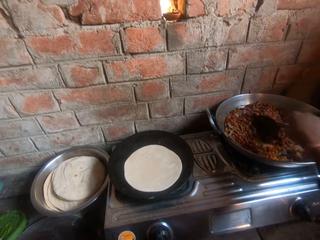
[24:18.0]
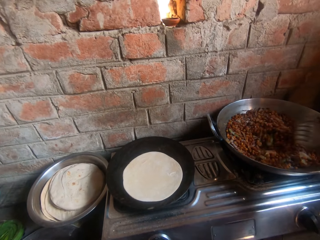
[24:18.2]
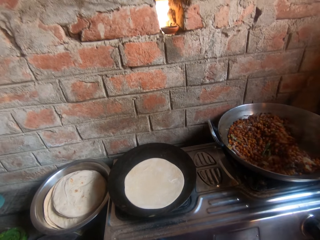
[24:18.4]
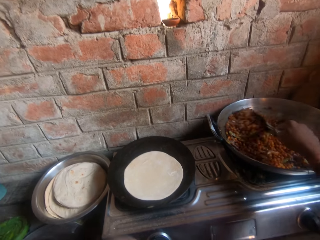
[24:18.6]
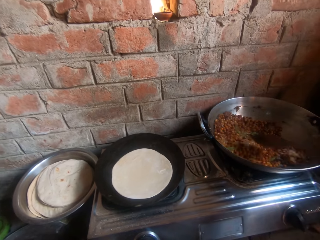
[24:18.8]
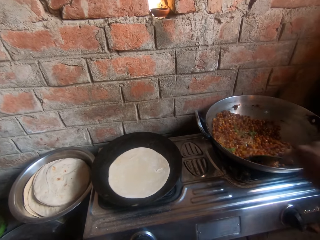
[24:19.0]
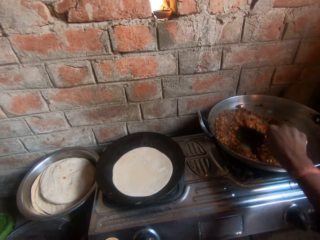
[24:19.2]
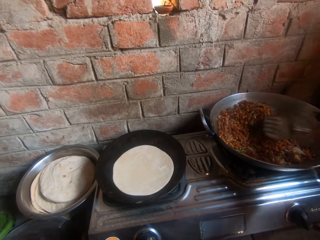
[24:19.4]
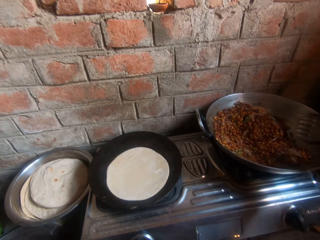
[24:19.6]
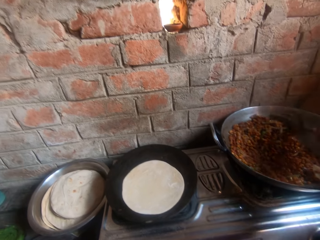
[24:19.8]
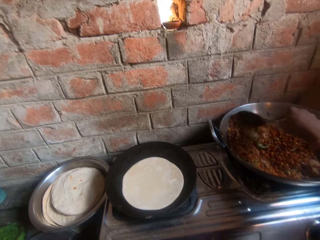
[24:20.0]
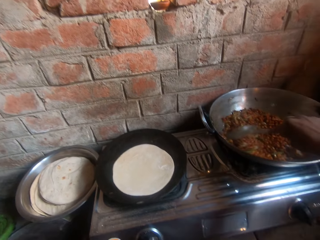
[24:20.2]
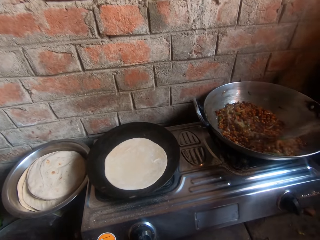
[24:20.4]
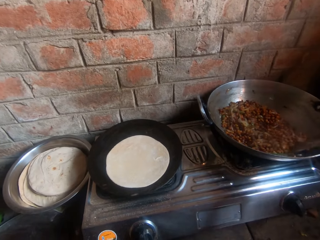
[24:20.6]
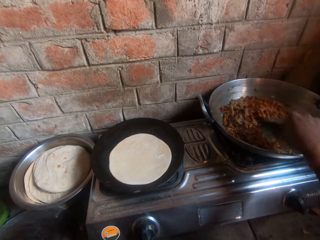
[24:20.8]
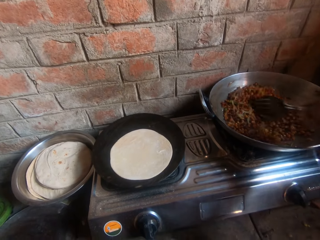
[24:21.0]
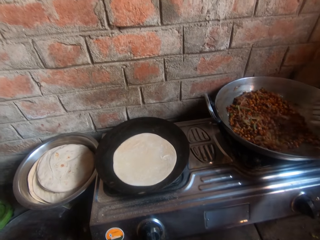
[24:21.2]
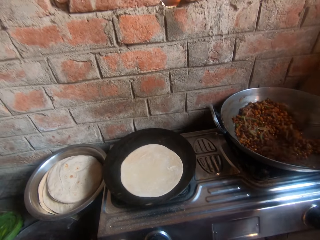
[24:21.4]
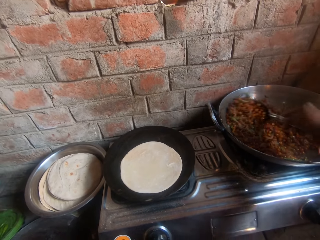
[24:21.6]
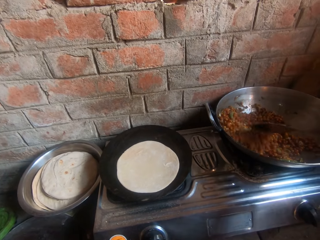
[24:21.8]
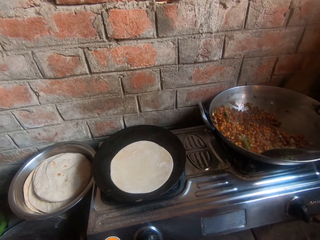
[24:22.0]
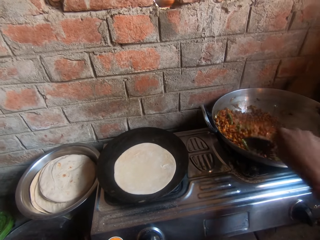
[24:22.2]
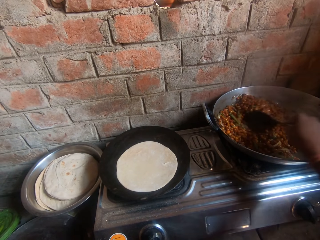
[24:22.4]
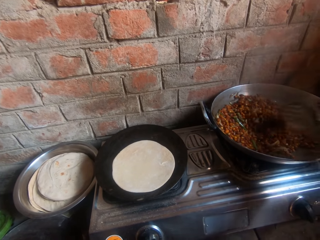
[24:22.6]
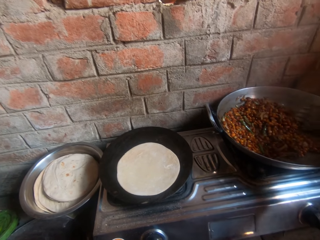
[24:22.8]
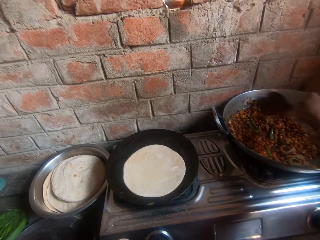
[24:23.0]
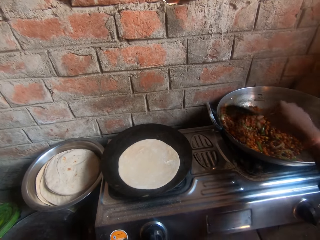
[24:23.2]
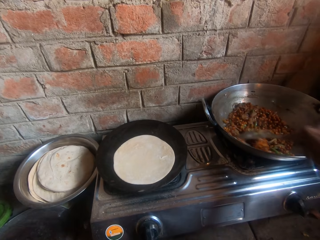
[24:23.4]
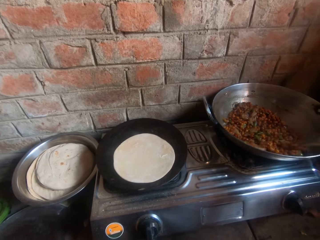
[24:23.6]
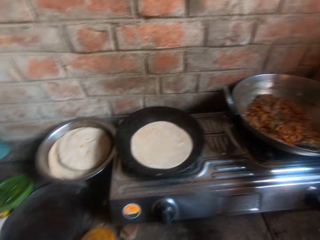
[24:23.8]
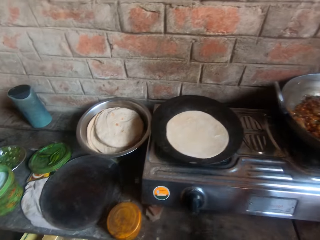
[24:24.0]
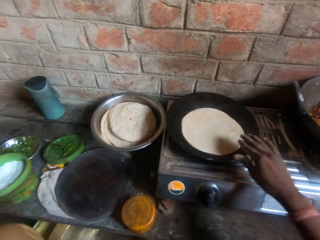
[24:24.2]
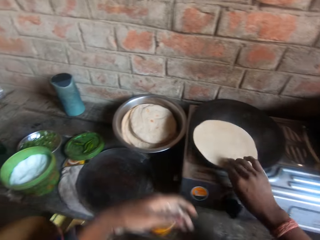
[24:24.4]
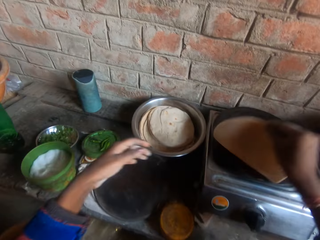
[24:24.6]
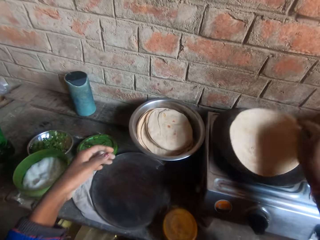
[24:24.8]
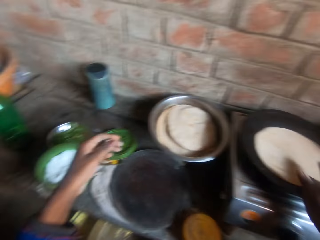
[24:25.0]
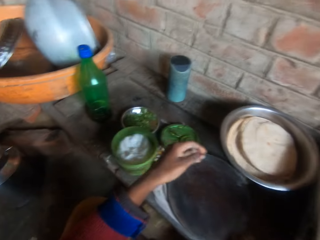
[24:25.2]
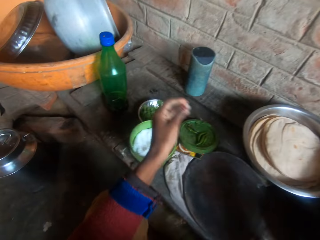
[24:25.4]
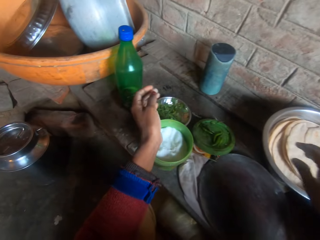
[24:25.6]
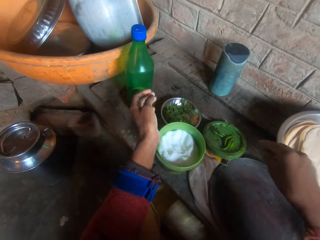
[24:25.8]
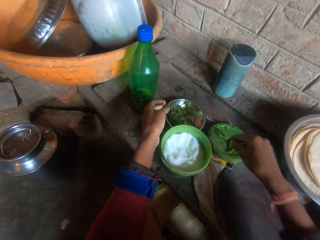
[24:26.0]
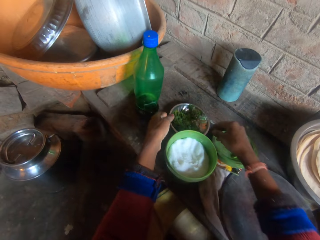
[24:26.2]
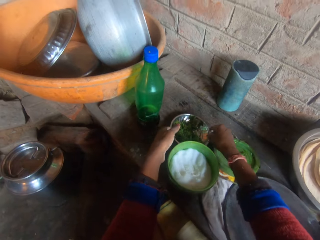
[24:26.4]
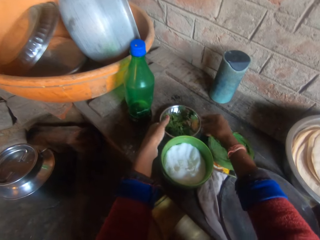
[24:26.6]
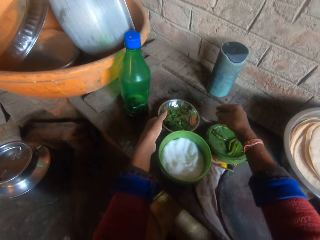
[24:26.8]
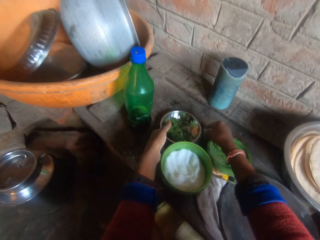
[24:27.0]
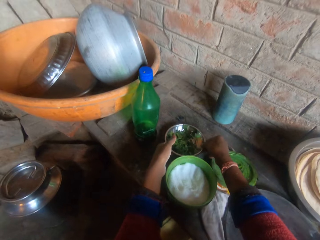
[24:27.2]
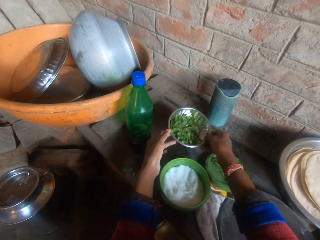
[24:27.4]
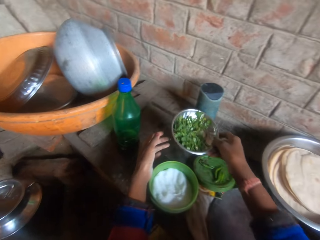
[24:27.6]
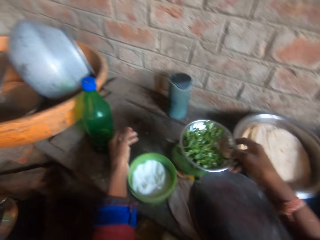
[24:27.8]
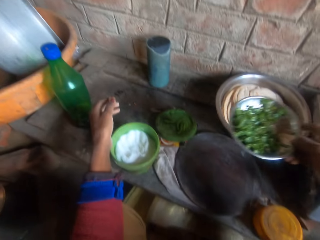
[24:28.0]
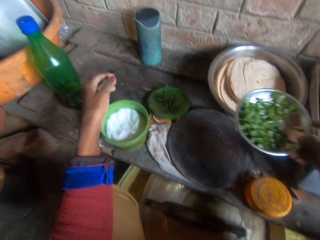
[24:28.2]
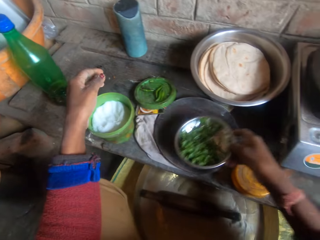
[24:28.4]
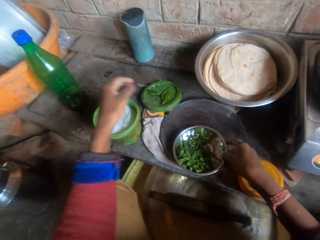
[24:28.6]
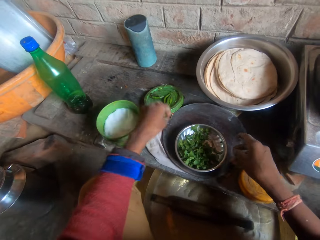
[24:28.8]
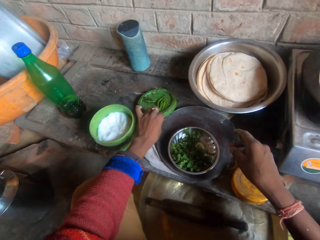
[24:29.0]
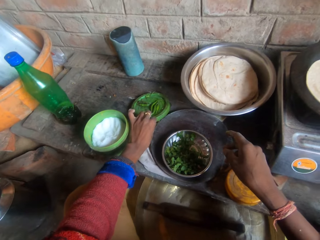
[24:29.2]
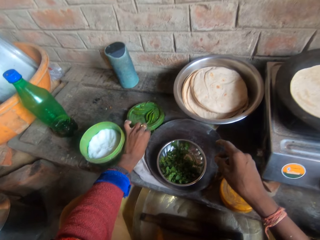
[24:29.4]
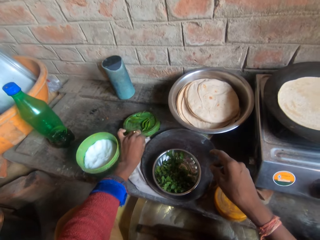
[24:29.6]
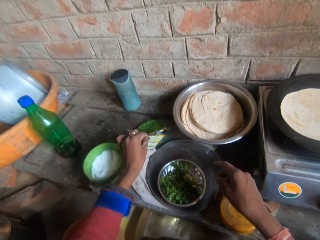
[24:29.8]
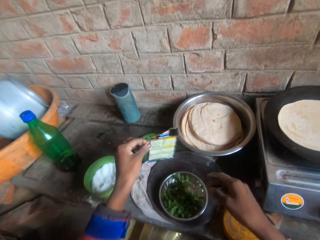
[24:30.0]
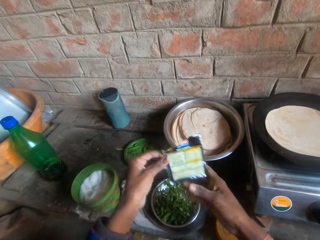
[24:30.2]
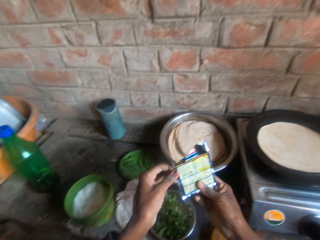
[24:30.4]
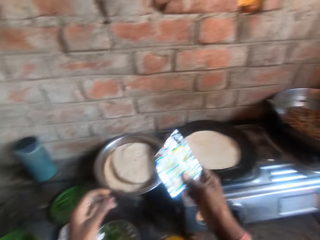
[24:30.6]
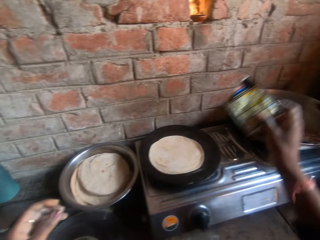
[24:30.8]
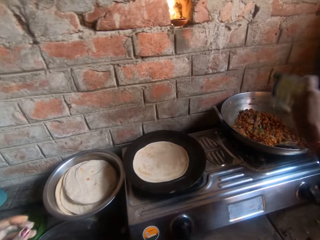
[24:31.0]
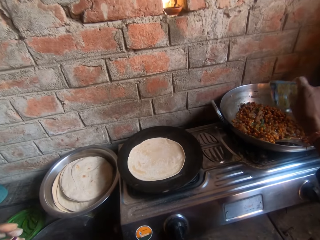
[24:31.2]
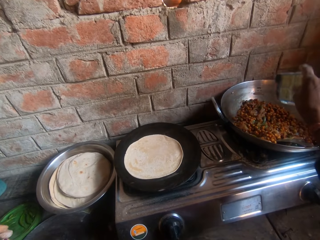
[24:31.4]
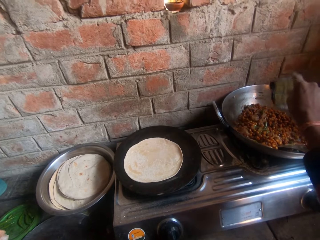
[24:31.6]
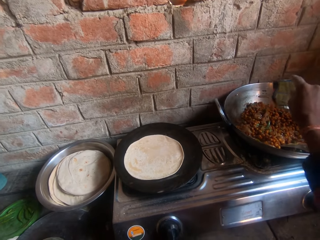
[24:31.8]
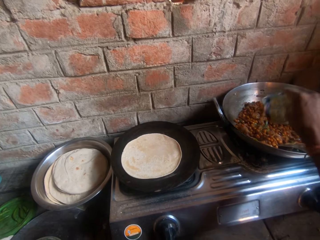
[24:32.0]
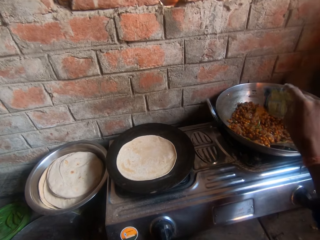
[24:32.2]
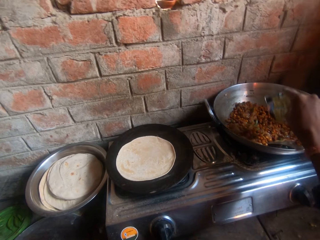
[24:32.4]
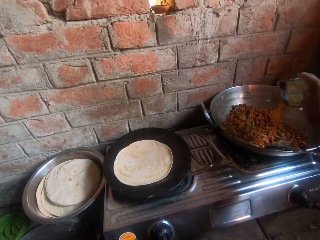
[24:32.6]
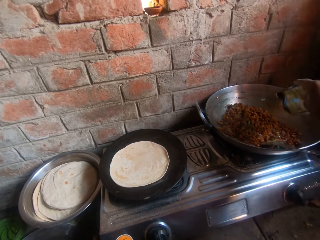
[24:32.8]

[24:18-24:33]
The camera wearer stirs the sauce with the spoon. She turns over the flat bread in the frypan on the stove. She pulls the chapati with her hand. She picks up a small plate of diced peas from the table. She places the plate on the rolling board. She picks up the seasoning on the slab. She sprinkles the seasoning in the pot on the stove.

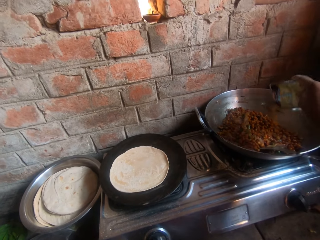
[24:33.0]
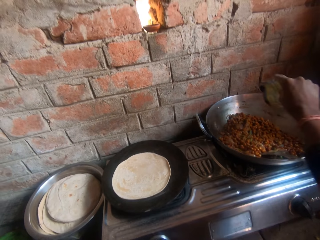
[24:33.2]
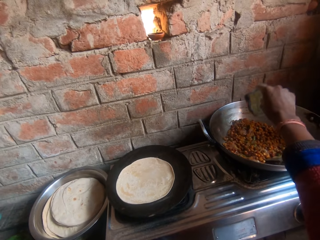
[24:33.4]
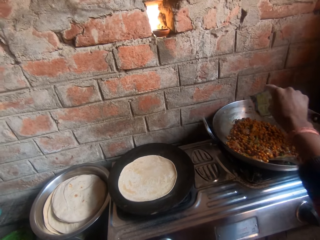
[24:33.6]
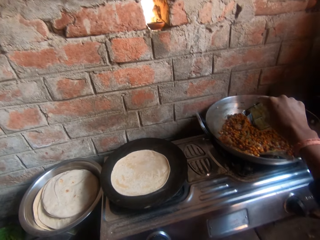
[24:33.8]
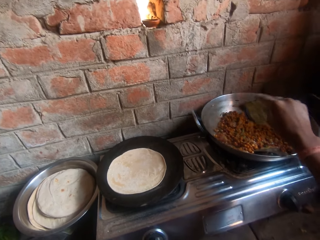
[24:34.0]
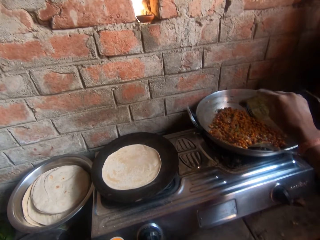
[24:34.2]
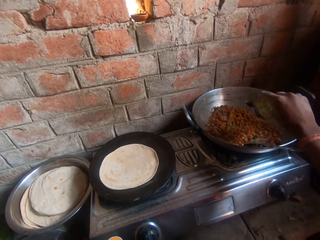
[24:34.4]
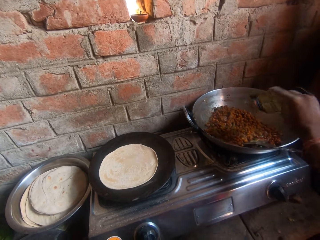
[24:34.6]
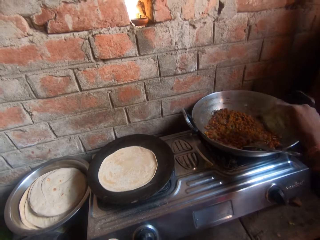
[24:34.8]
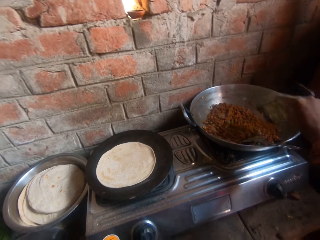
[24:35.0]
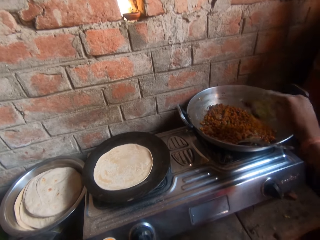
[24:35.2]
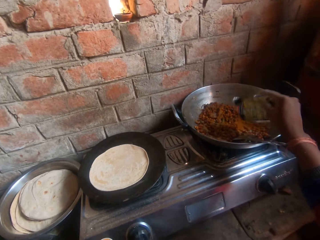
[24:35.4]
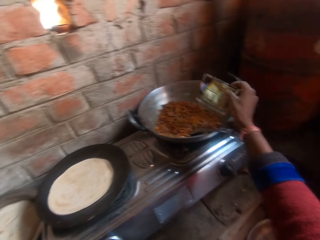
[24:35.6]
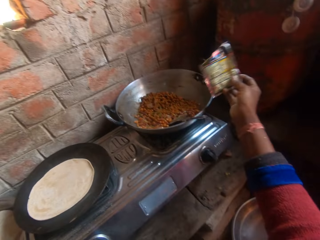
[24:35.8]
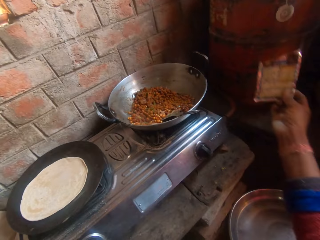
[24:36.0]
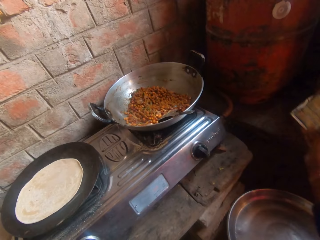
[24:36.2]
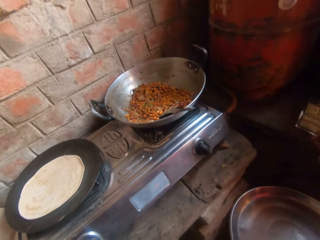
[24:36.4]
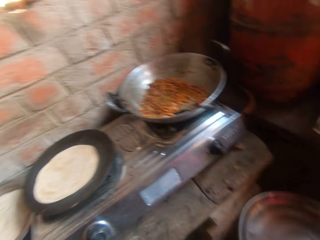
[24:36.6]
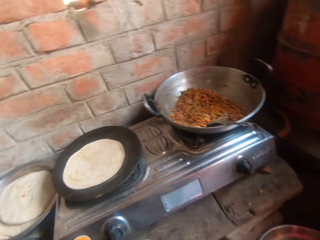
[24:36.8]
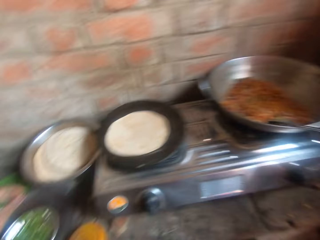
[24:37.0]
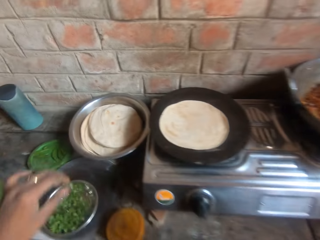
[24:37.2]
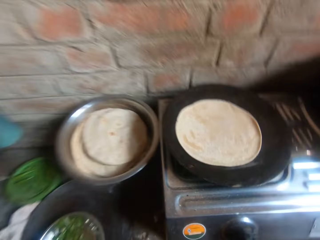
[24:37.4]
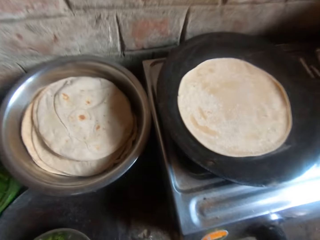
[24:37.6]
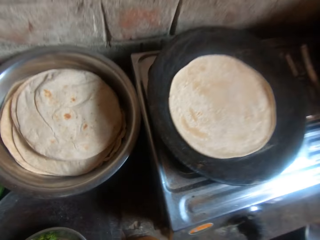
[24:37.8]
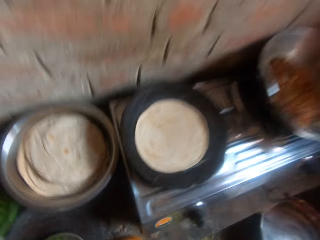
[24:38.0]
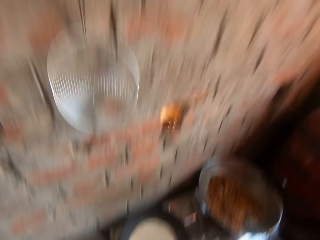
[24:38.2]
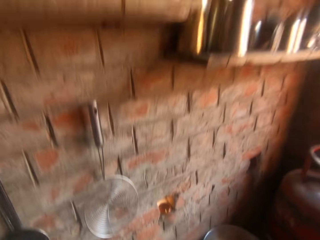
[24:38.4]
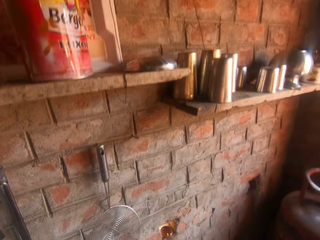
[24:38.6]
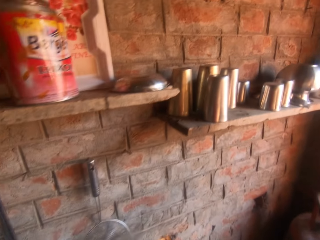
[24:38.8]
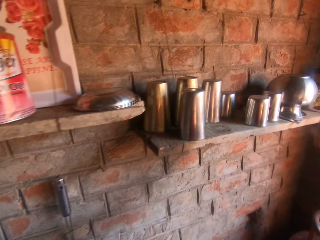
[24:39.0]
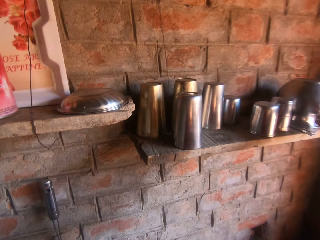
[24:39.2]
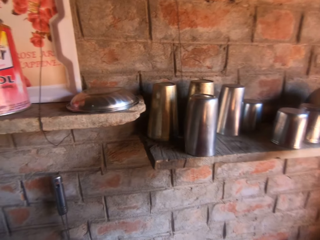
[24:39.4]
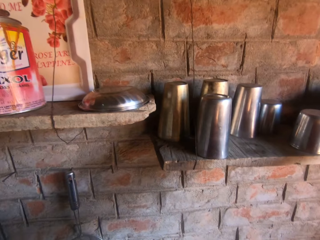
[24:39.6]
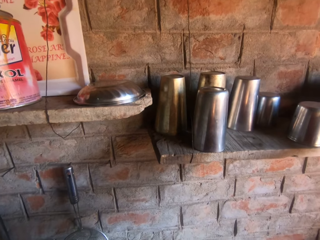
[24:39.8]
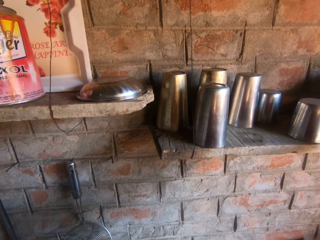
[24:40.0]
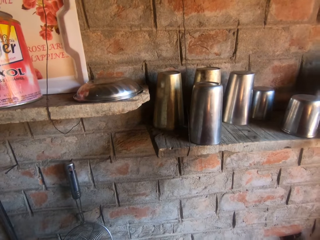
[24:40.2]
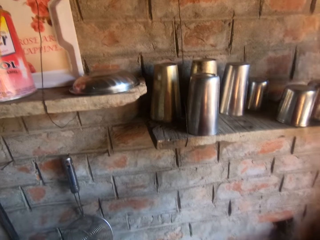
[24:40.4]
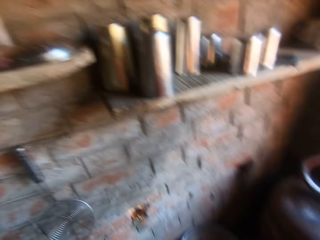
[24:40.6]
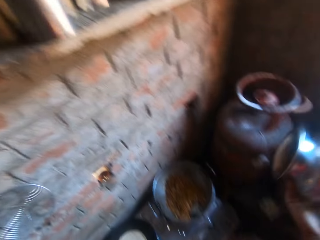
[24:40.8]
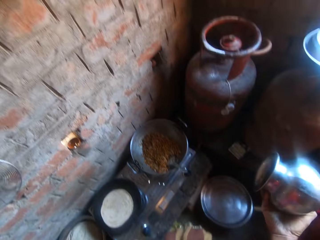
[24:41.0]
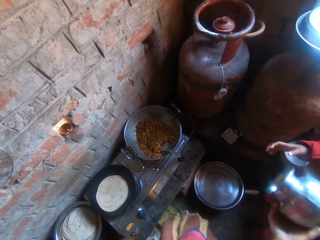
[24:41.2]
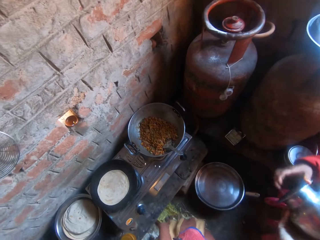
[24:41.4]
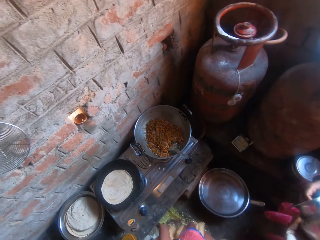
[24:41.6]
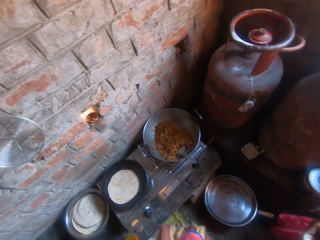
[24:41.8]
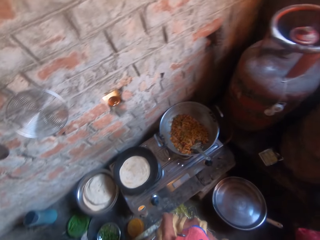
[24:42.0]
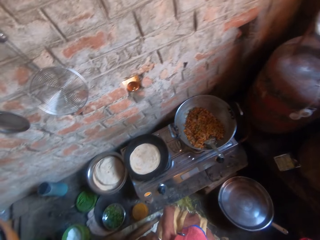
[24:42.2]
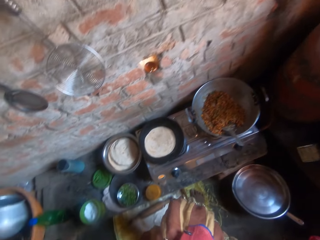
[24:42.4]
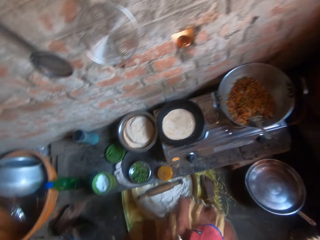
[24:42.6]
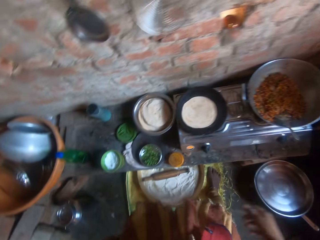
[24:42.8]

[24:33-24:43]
The camera wearer puts the seasoning on a cylinder. They pull something off the food, stand up, and take a steel jug on the shelf. A child collects the steel jug from the camera wearer. The camera wearer gives the steel jug to the child.
